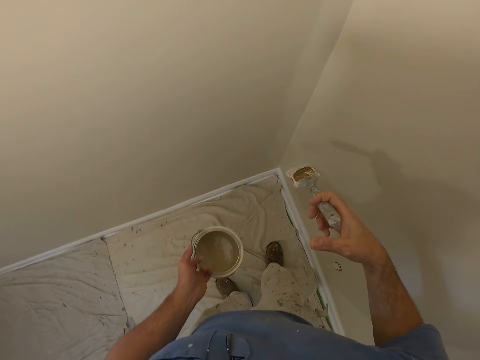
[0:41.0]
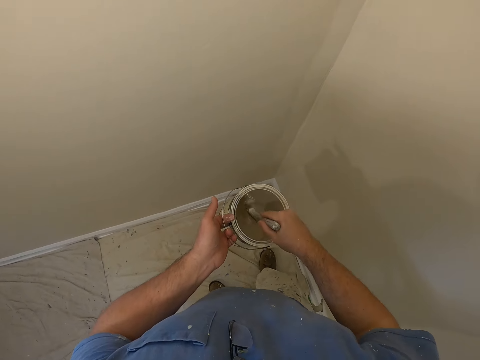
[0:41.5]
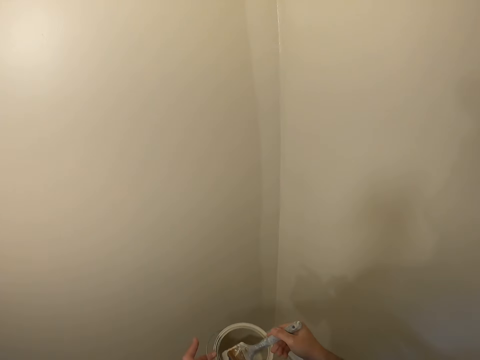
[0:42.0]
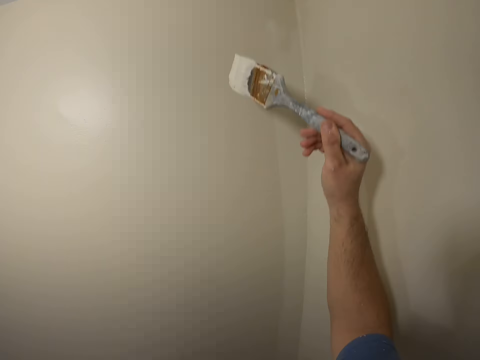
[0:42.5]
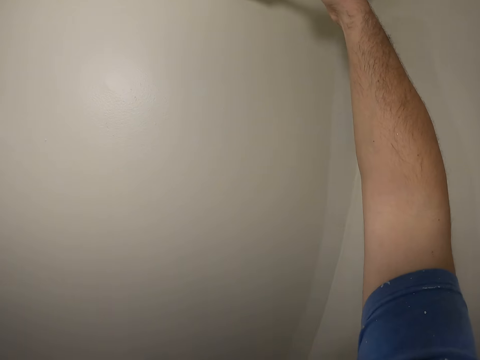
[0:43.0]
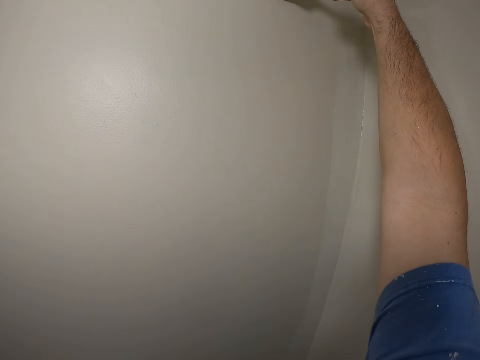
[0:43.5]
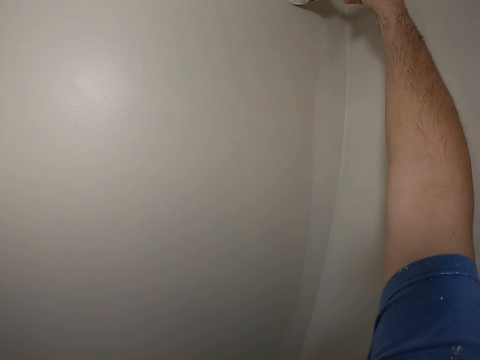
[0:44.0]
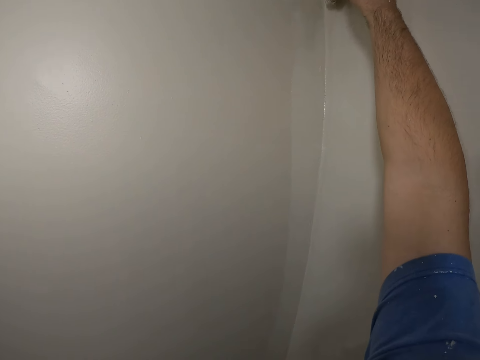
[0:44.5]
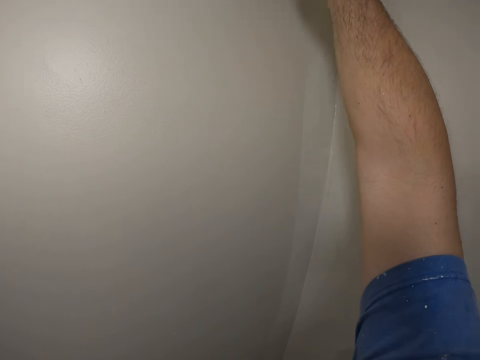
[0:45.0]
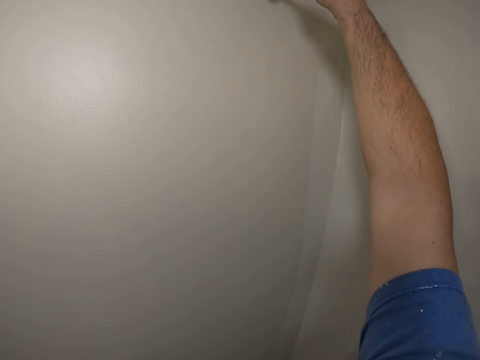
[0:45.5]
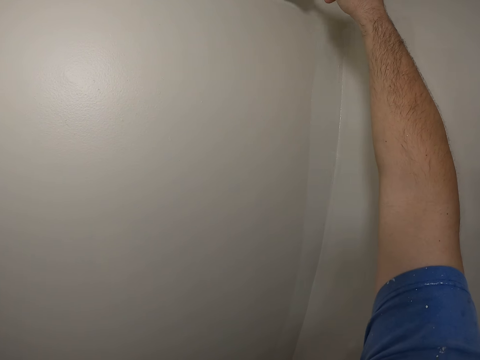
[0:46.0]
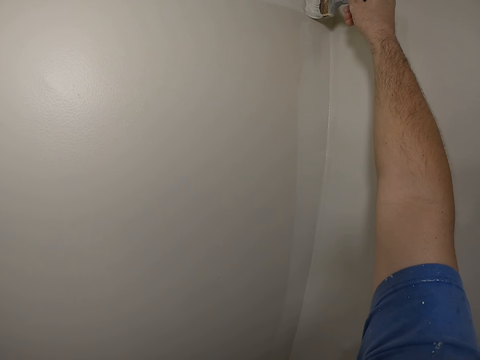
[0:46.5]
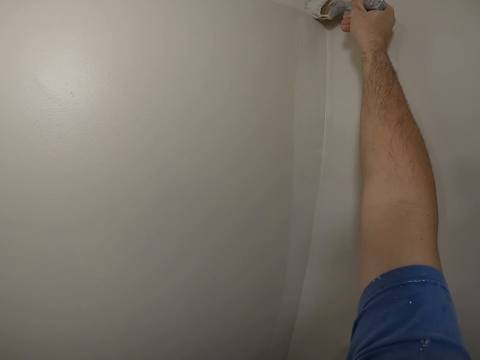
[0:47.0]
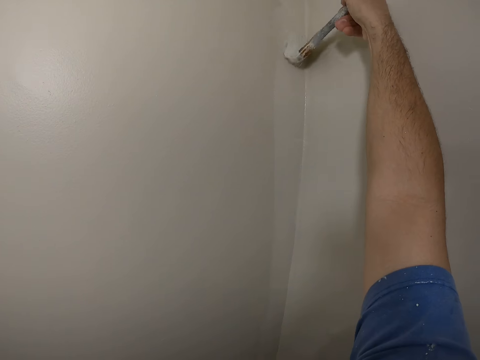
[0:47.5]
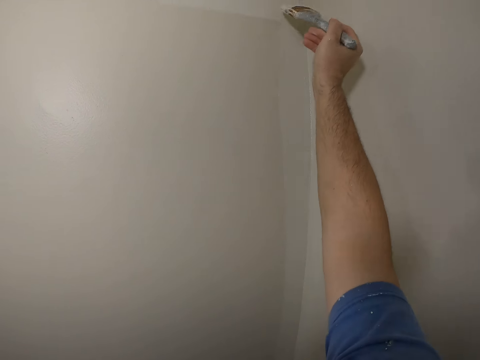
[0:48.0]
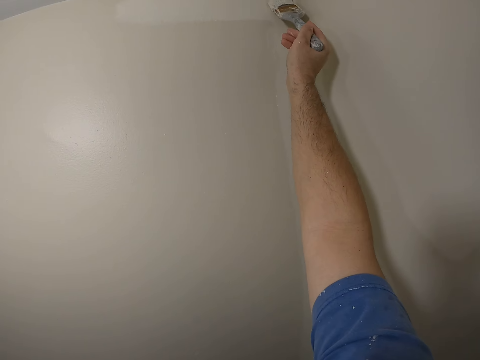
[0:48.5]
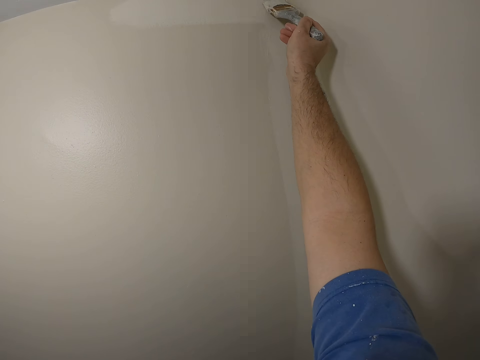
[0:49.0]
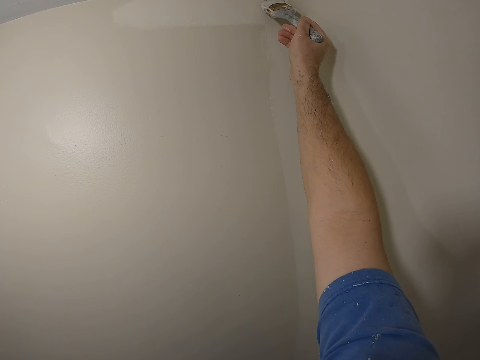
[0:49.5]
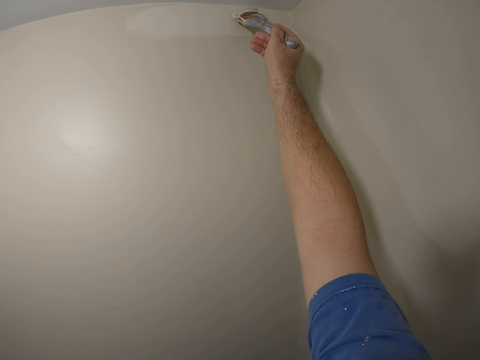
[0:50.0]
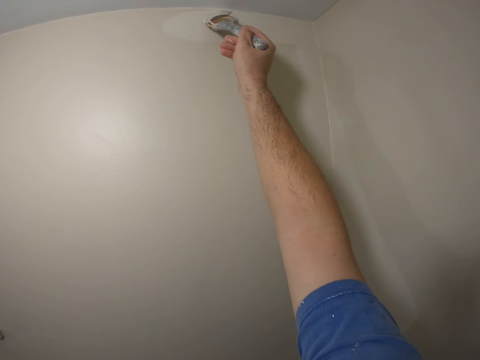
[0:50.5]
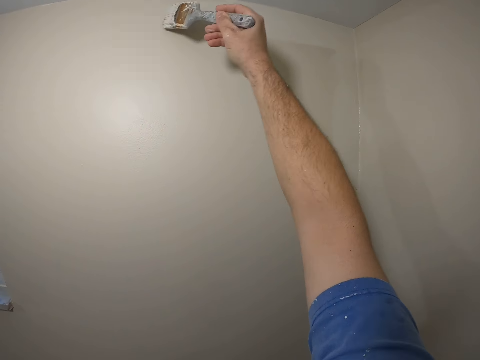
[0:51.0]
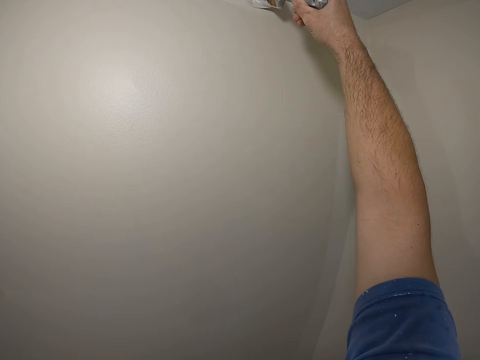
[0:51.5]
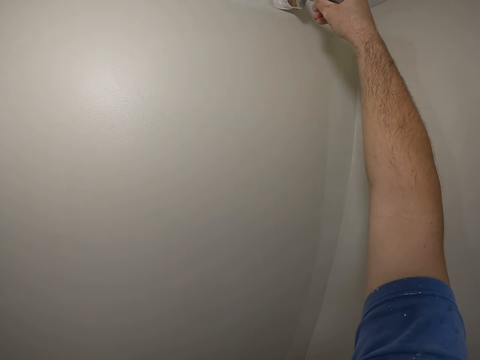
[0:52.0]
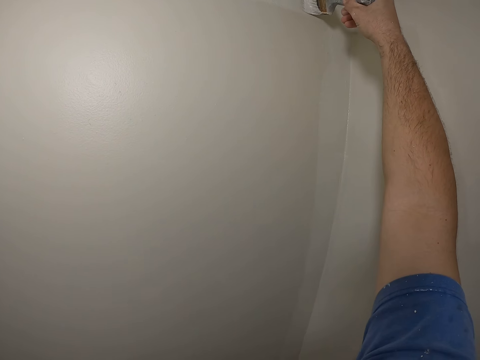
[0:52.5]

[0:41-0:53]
The camera wearer dips the paint brush into the paint bucket. They paint the wall of the room with the paint brush.

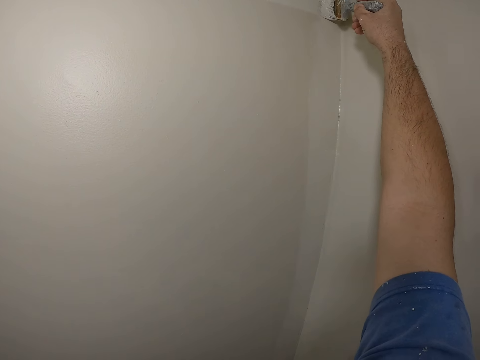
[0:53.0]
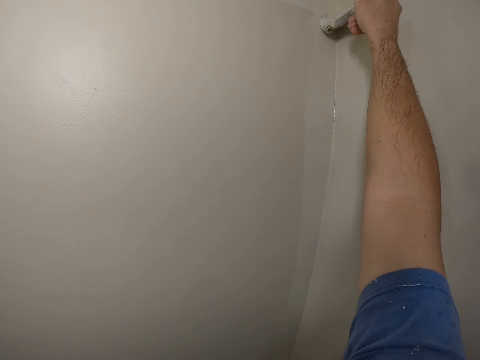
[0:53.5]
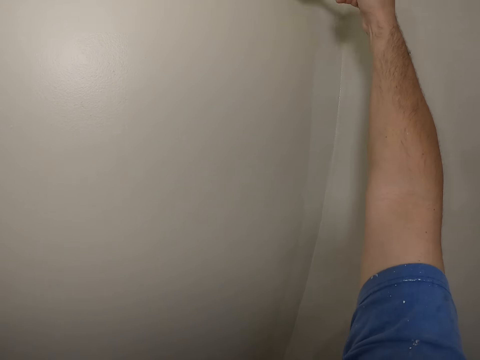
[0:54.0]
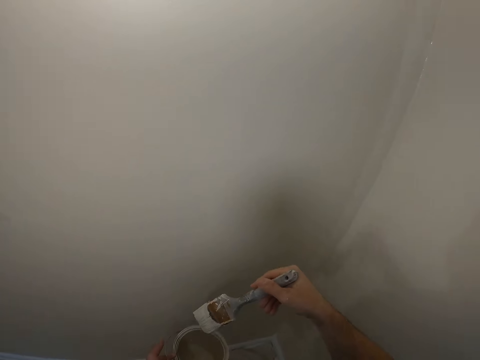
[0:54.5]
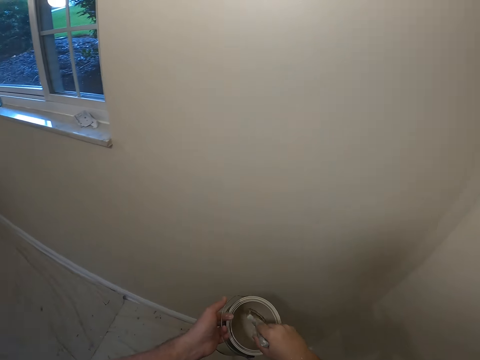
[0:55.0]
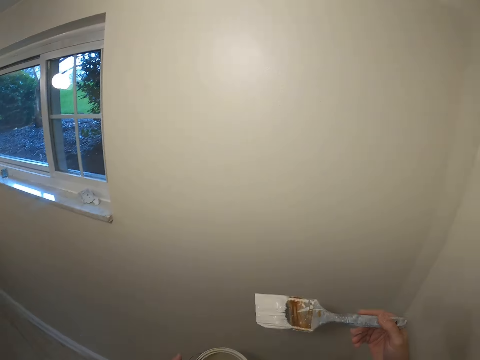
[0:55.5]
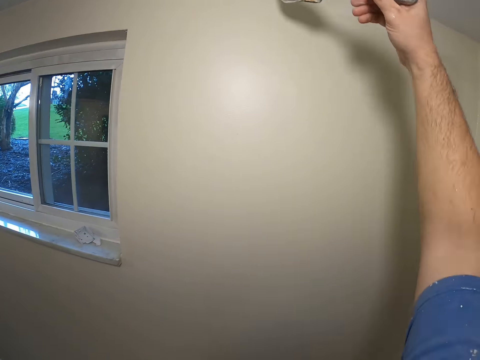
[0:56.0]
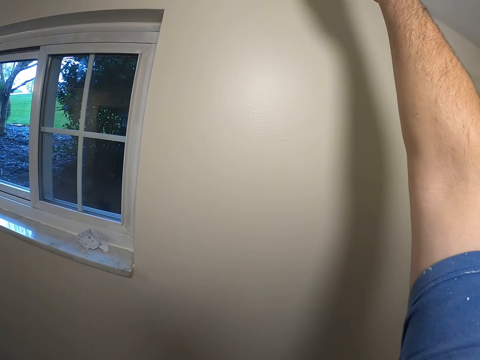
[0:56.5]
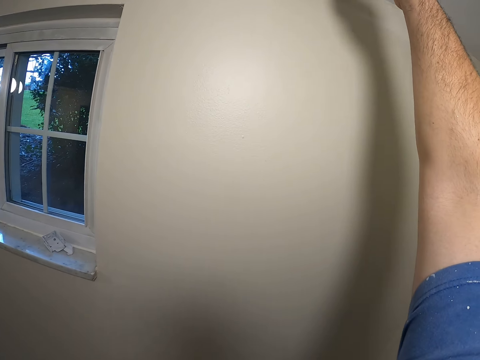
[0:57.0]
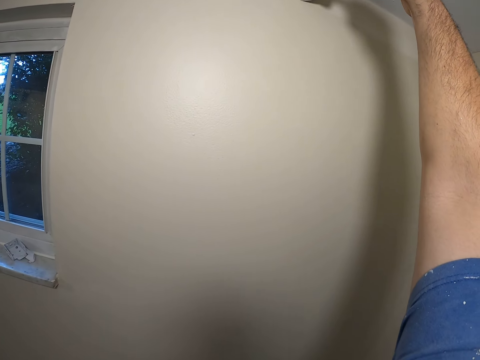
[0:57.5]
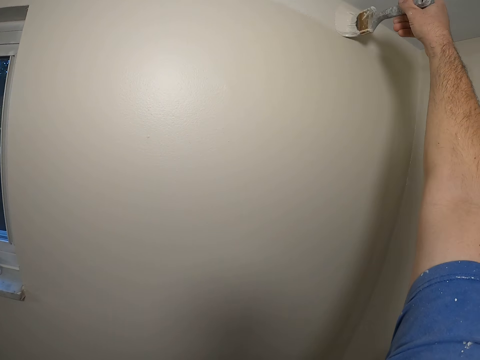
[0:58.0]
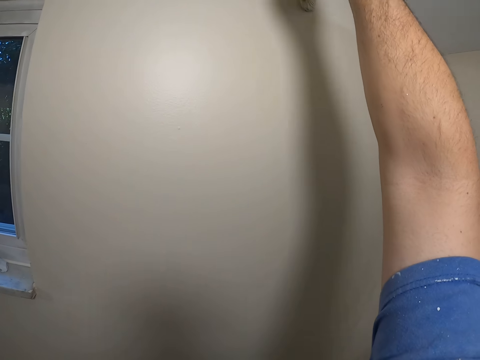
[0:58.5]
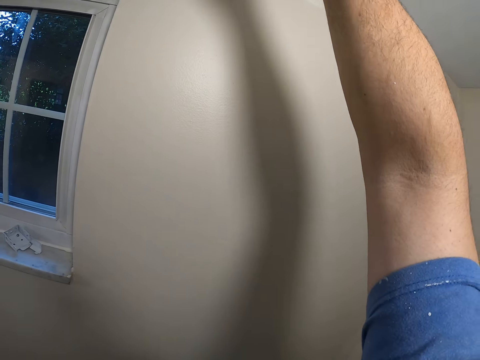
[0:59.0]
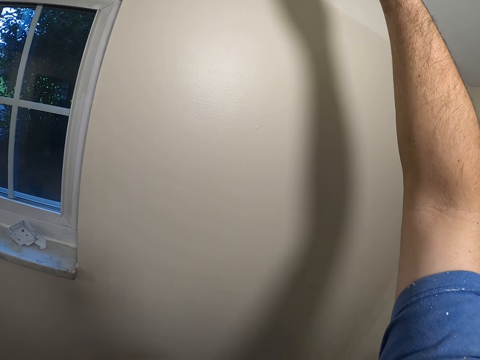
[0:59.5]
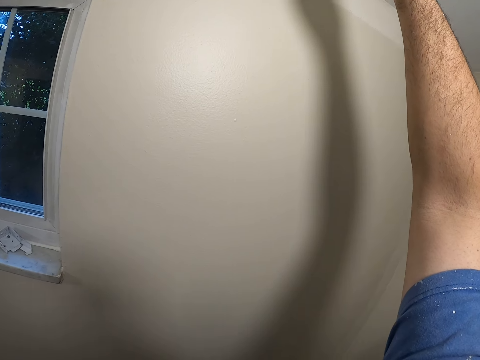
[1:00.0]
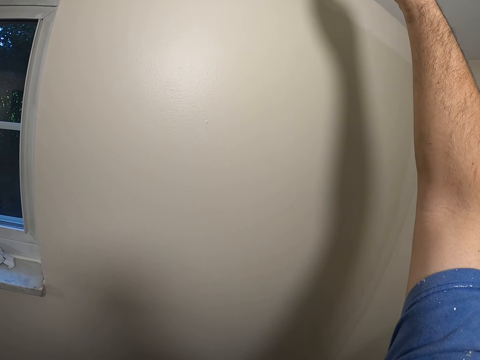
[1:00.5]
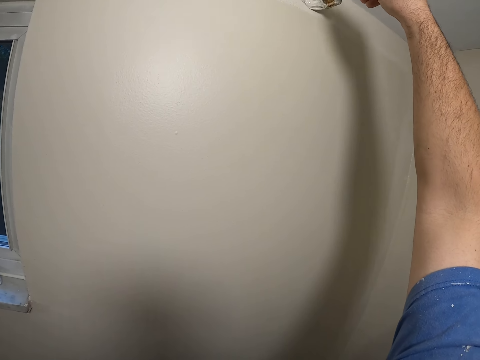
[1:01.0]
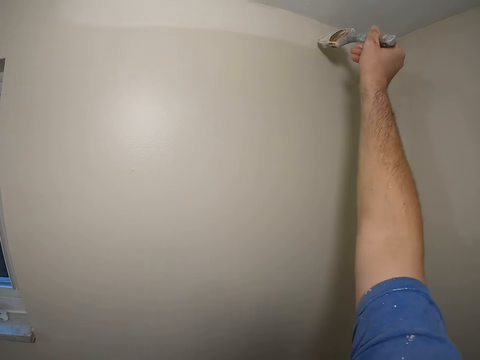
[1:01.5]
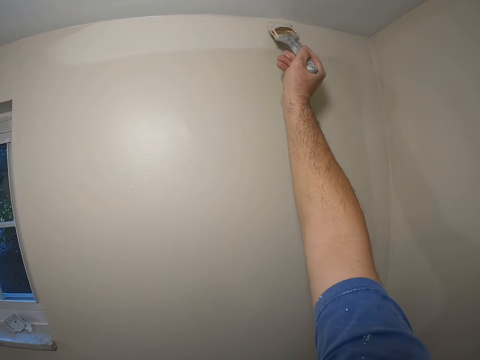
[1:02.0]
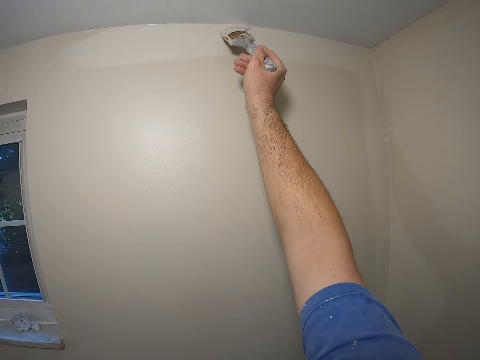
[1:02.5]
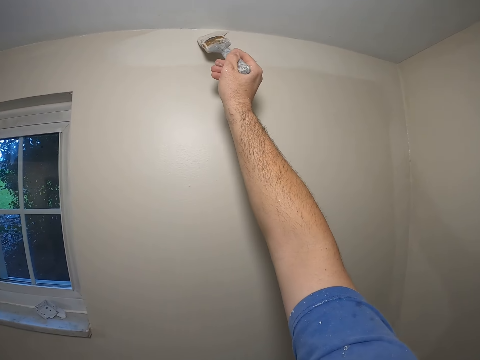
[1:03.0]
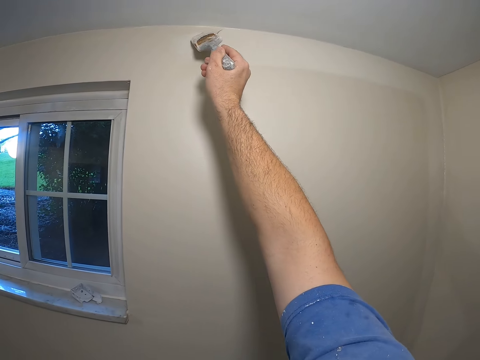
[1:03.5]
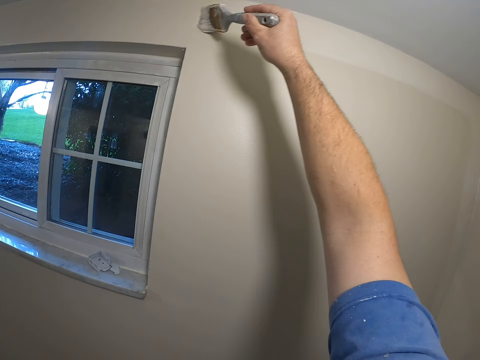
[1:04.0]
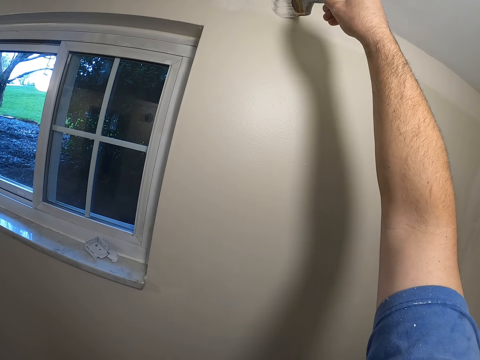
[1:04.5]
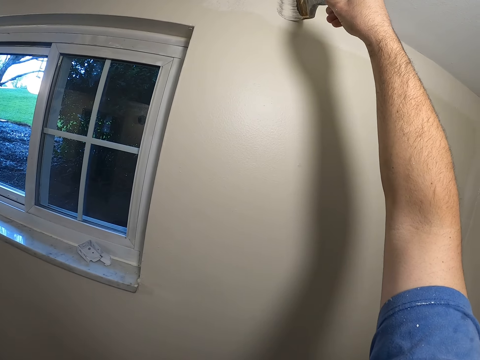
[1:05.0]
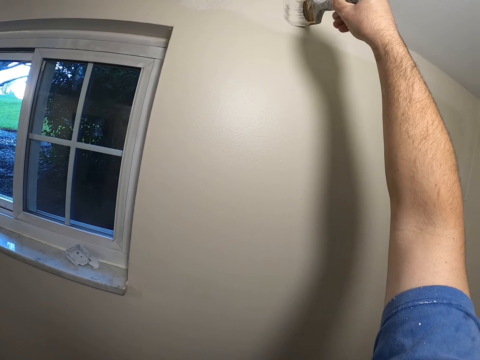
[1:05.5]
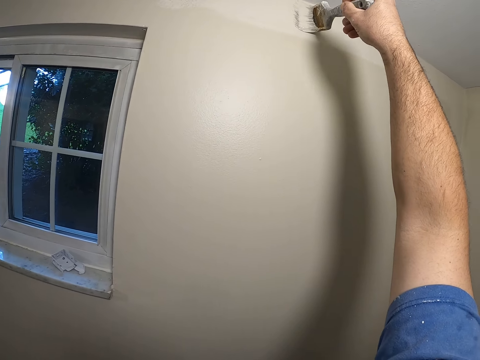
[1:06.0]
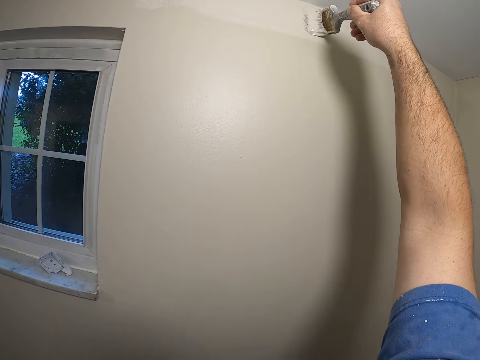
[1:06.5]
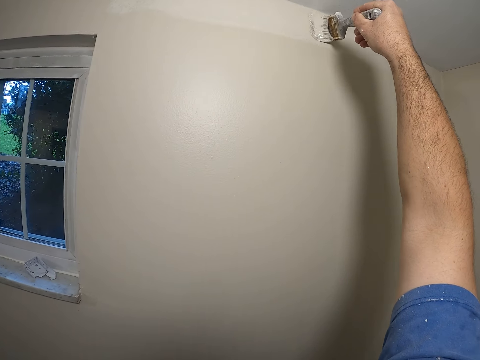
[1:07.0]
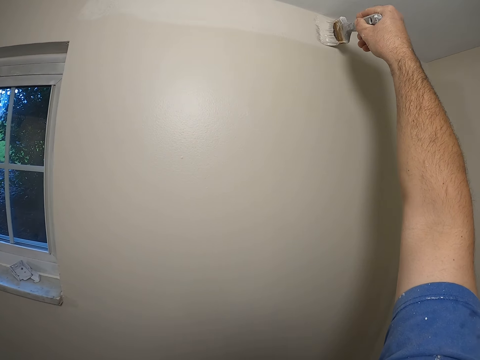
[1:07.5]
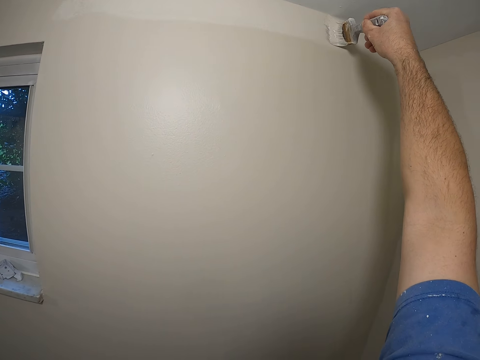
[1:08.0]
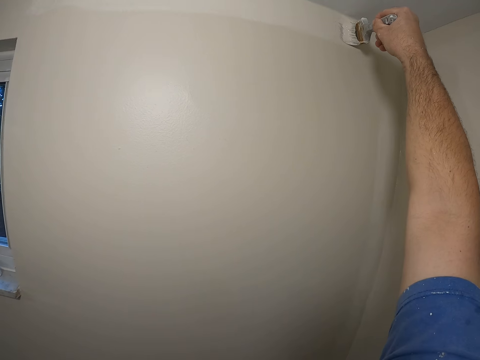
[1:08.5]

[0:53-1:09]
The camera wearer dips the paint brush into the paint bucket. They paint the wall of the room with the paint brush.
